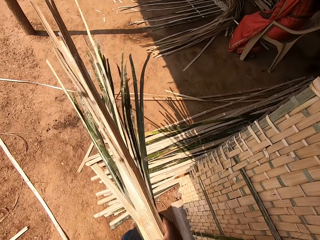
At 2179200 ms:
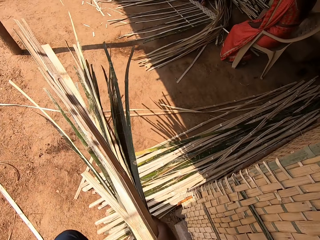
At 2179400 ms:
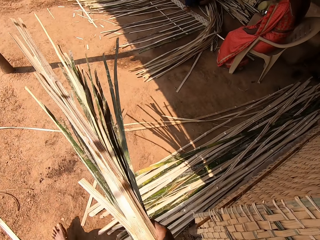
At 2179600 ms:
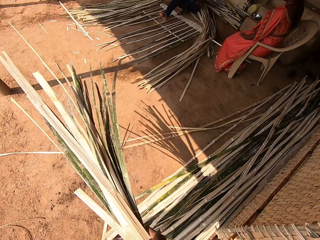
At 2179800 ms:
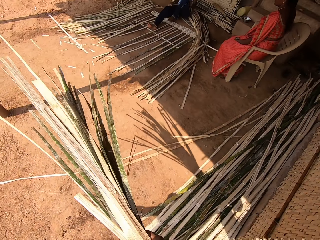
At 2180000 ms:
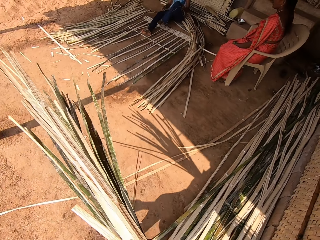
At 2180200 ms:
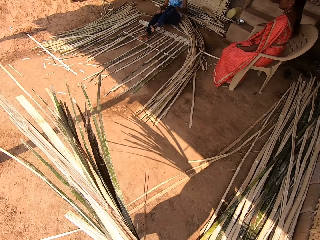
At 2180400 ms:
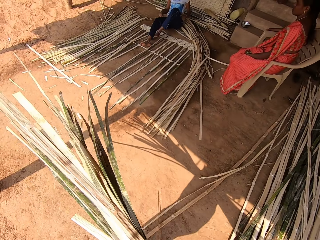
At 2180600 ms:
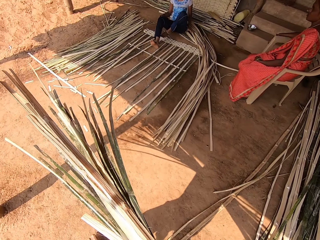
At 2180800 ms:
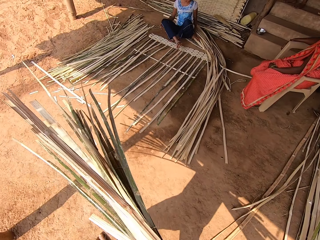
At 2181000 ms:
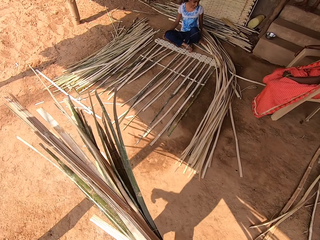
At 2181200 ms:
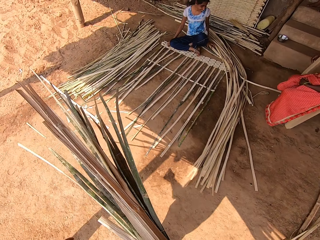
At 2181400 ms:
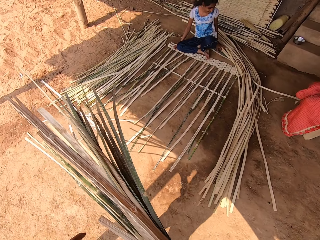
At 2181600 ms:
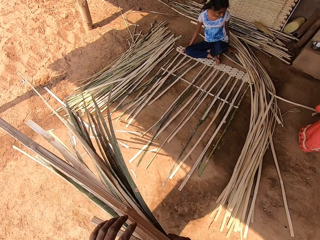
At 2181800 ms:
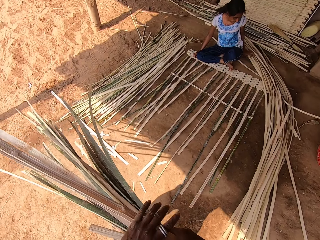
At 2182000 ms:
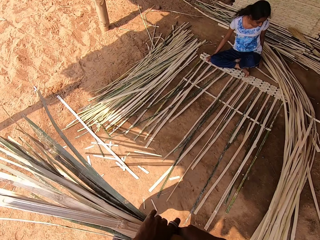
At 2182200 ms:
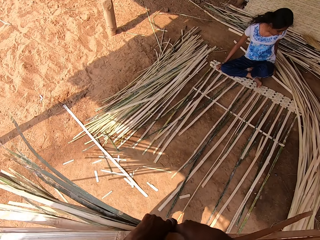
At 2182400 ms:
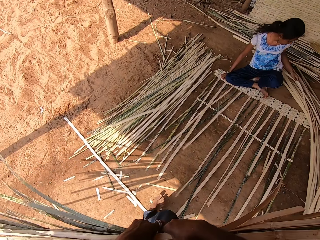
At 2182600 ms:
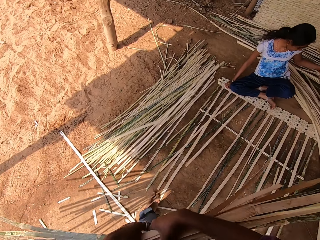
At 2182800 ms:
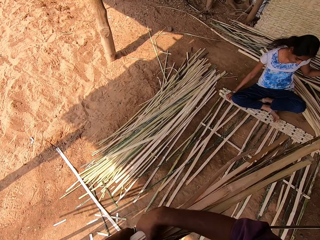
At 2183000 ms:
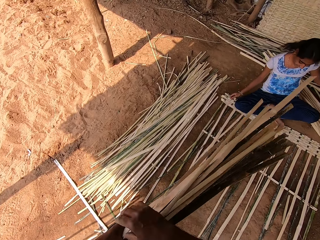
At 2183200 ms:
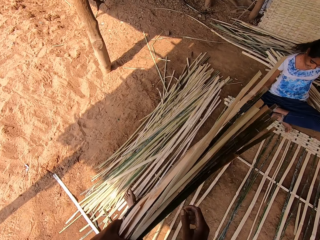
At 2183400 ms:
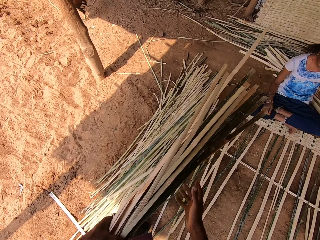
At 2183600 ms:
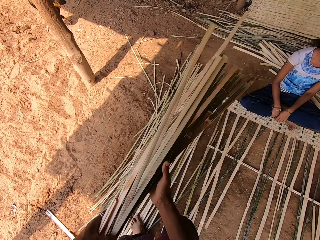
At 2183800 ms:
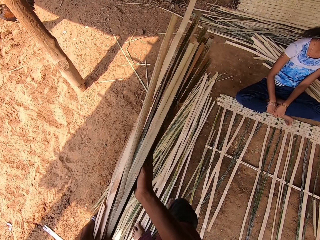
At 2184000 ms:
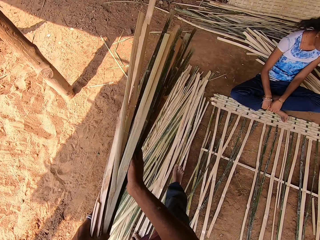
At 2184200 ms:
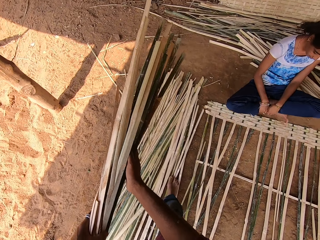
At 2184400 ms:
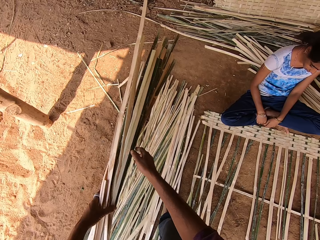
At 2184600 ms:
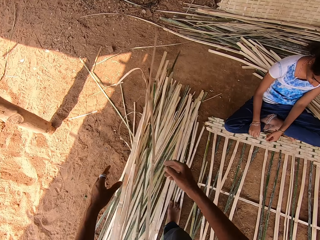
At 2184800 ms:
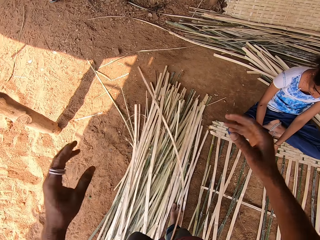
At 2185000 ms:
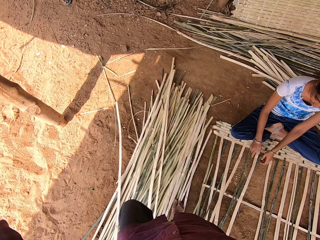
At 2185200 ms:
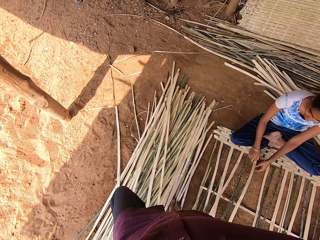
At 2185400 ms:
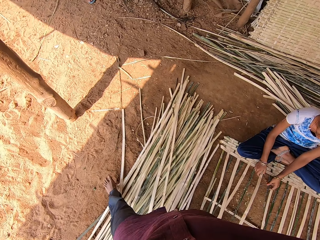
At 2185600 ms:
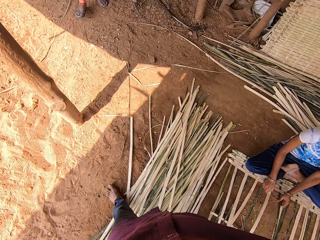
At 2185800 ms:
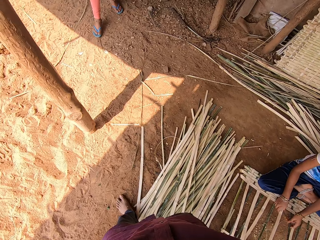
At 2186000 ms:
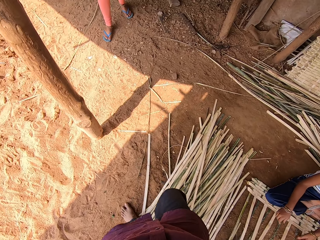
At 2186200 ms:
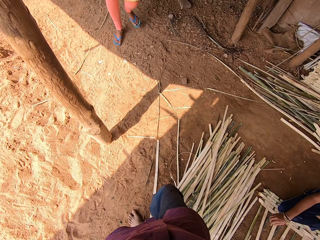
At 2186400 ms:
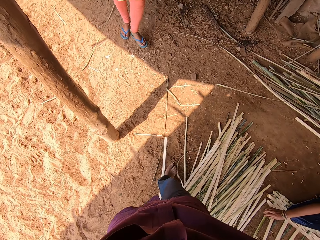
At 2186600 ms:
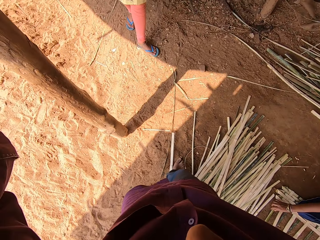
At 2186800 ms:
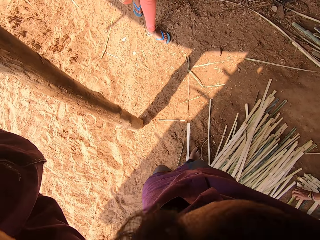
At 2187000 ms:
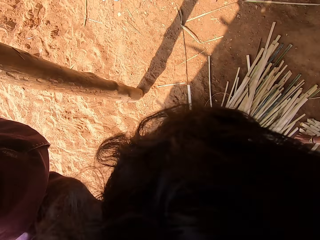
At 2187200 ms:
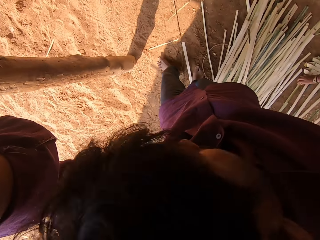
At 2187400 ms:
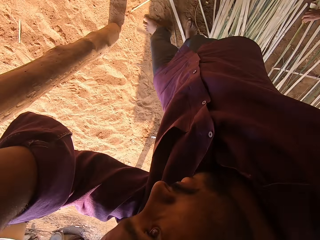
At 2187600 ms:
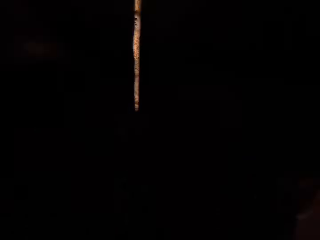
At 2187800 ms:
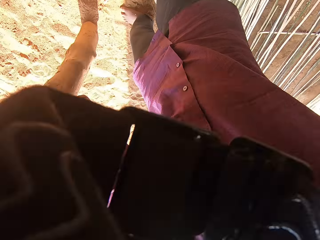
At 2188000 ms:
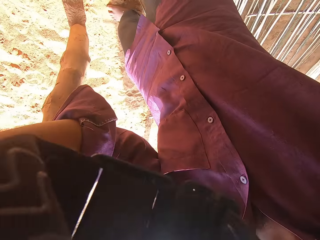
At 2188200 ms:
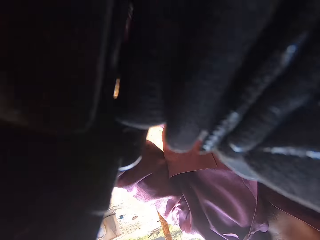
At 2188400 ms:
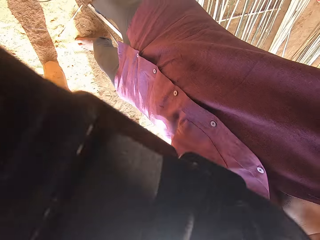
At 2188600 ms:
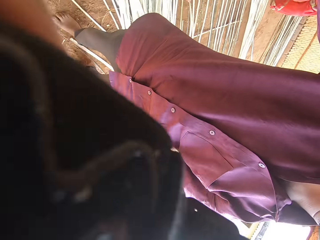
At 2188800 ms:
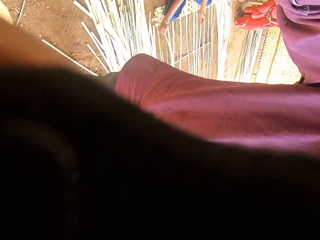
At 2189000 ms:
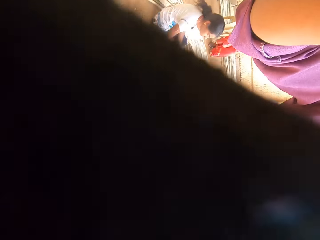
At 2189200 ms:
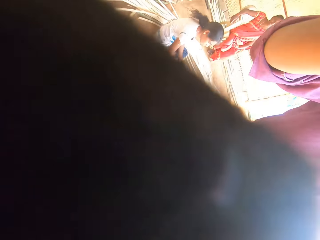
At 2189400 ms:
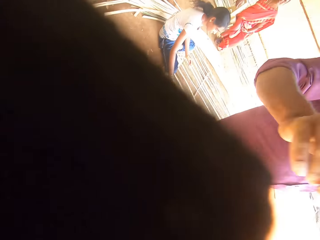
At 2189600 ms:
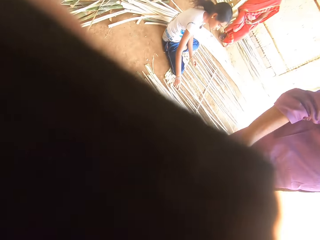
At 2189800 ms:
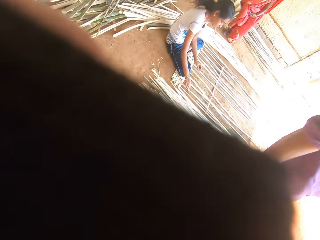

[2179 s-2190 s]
A woman moves the papyrus leaves. The camera wearer drops the papyrus leaves. Another woman walks around. The camera wearer converses with the other woman. They do something.
